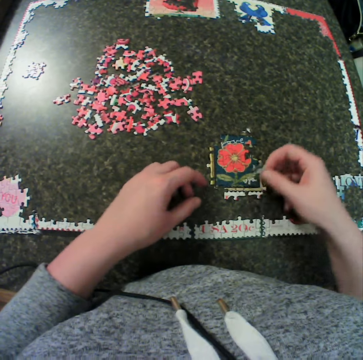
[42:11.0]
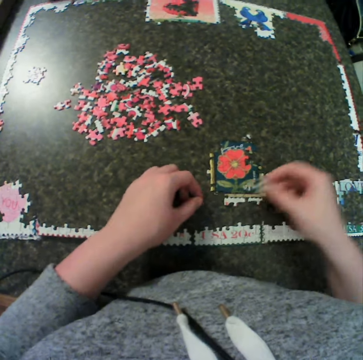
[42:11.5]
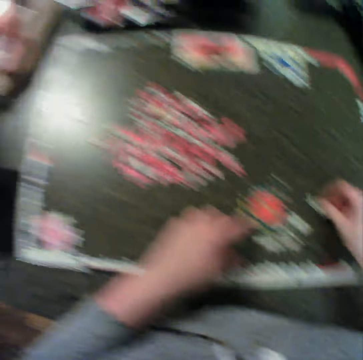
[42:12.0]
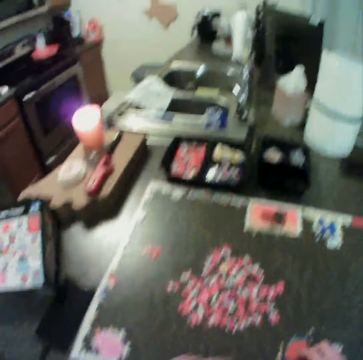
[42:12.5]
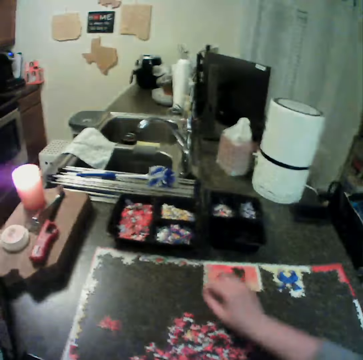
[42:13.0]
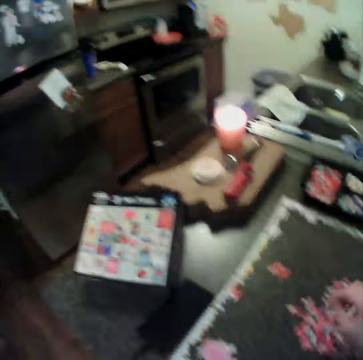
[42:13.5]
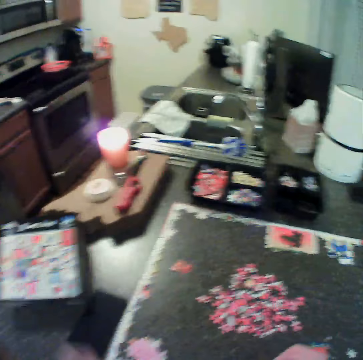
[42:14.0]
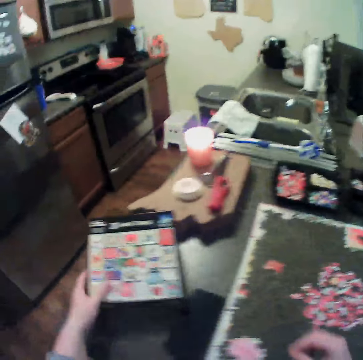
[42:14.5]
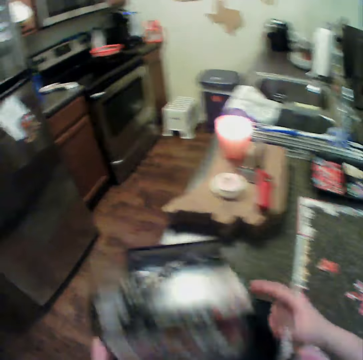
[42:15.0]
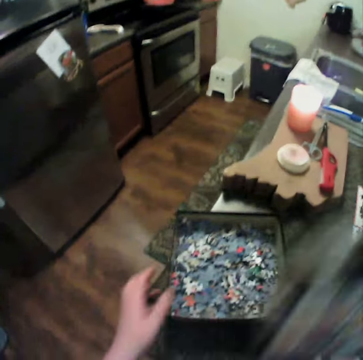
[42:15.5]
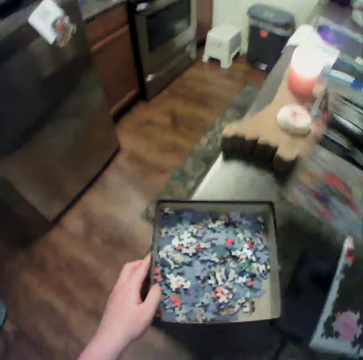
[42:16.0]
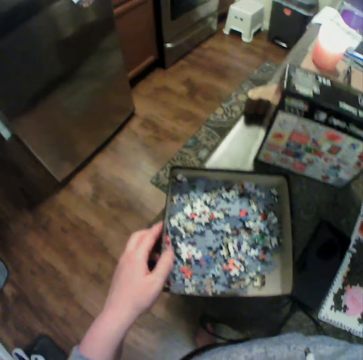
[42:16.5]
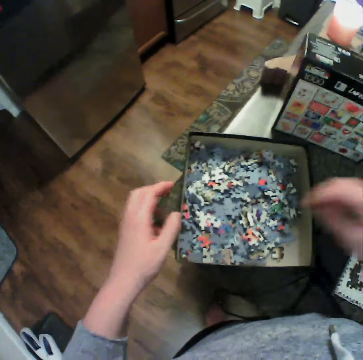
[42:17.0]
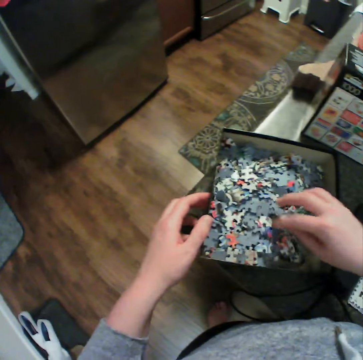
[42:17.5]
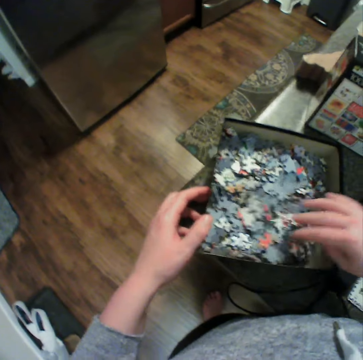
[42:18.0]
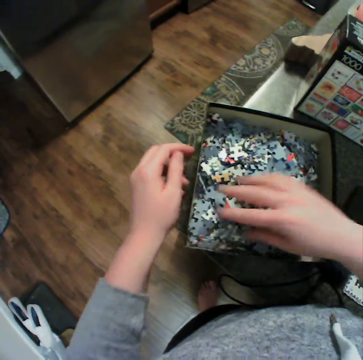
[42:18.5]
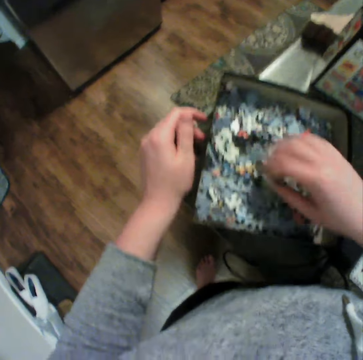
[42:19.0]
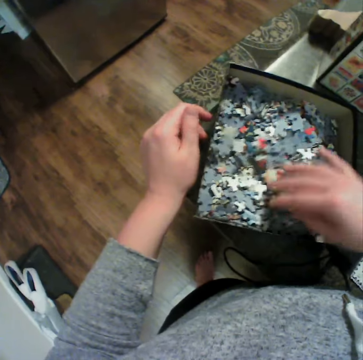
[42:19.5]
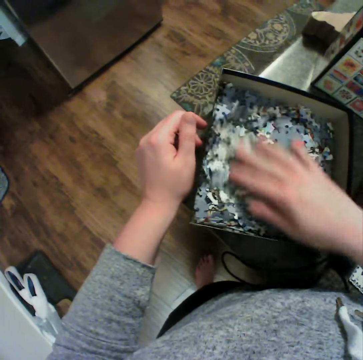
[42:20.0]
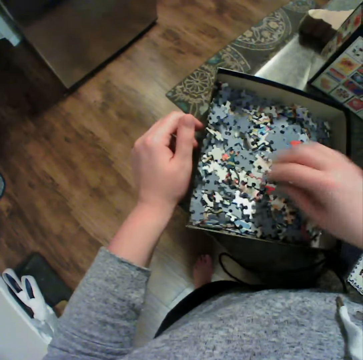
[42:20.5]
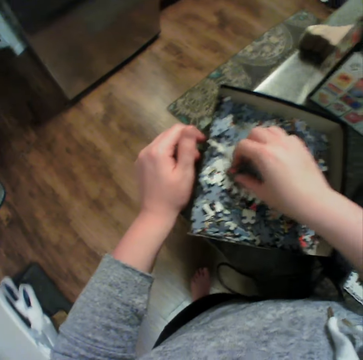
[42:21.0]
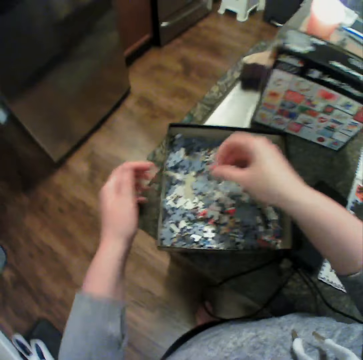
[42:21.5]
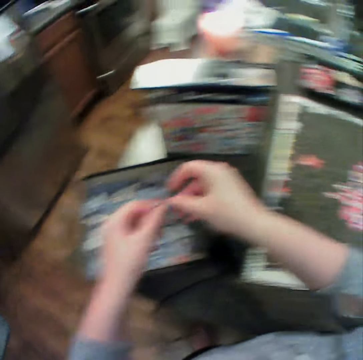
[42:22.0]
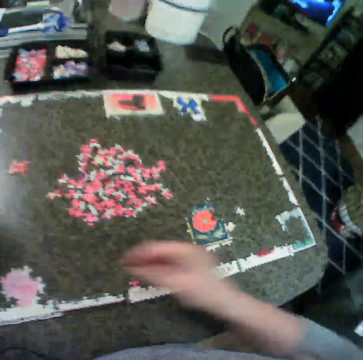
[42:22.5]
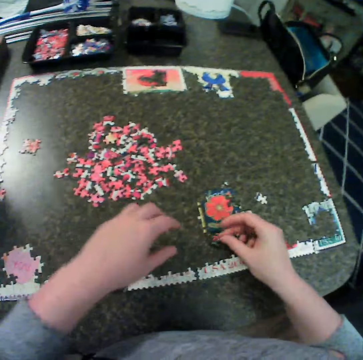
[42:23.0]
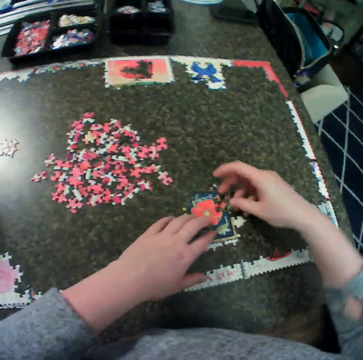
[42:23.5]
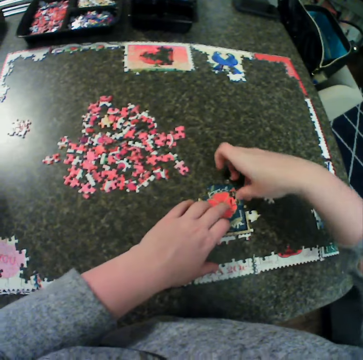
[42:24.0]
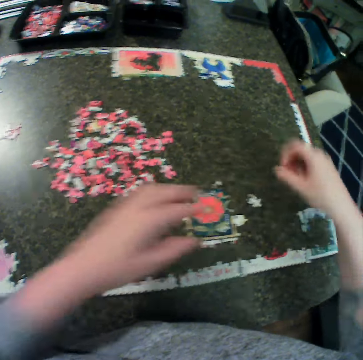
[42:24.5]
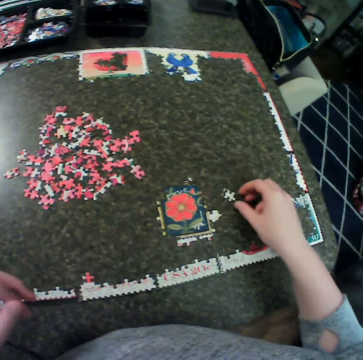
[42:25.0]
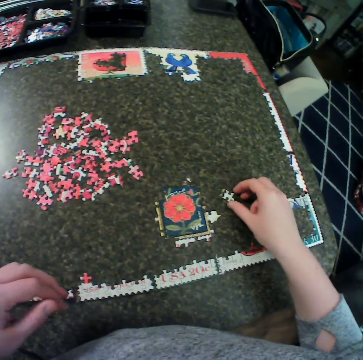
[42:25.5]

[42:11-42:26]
The camera wearer moves the puzzle piece. They hold the jigsaw puzzle. They move the right hand. They open the puzzle pieces box. They carry the chart cover. They hold the puzzle pieces box lid with the other hand. They move the puzzle pieces box. They put the puzzle pieces box lid down. They remove a hand from the box. They hold the puzzle pieces box. They spread the puzzle pieces. They shuffle a puzzle in the chart container. They remove a hand from the box. They pick a piece from the container. They hold the puzzle piece with the other hand. They move the right hand. They put the puzzle piece on the jigsaw. They move the puzzle piece around the jigsaw. They hold the jigsaw puzzle. They create the jigsaw puzzle. They fix the puzzle together. They move their hands away from the jigsaw.

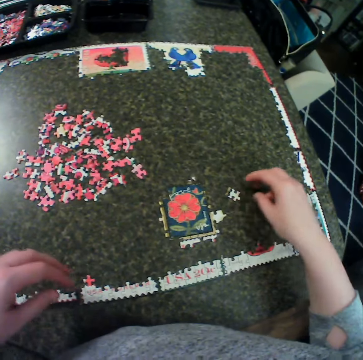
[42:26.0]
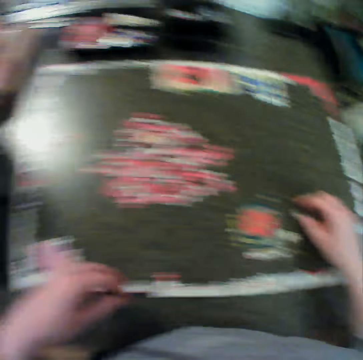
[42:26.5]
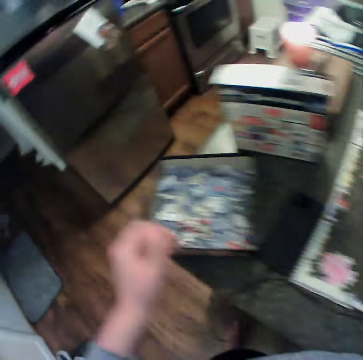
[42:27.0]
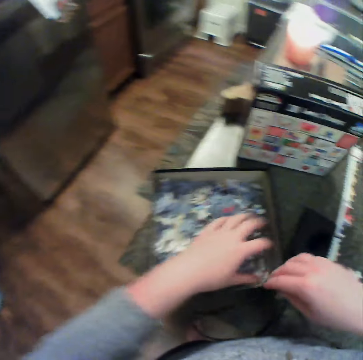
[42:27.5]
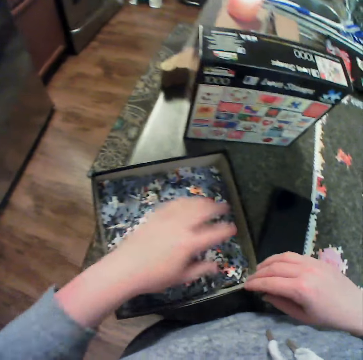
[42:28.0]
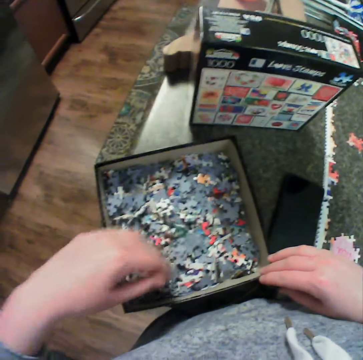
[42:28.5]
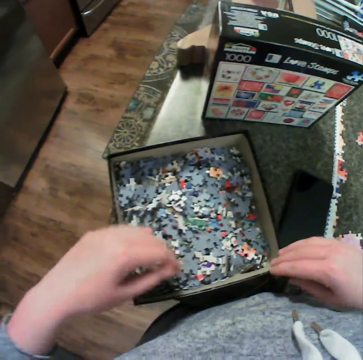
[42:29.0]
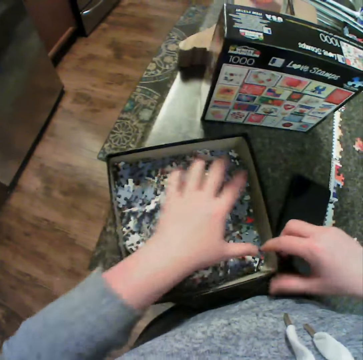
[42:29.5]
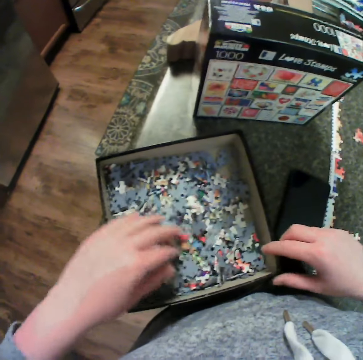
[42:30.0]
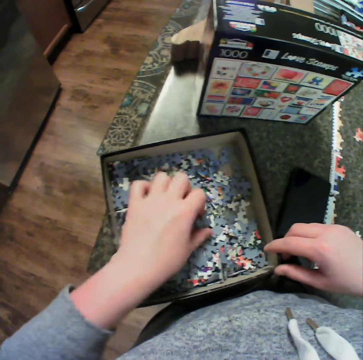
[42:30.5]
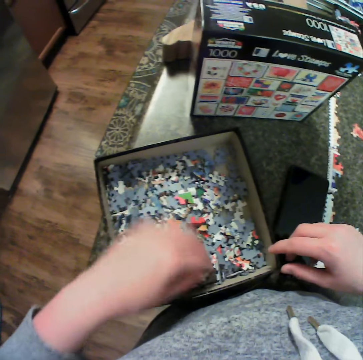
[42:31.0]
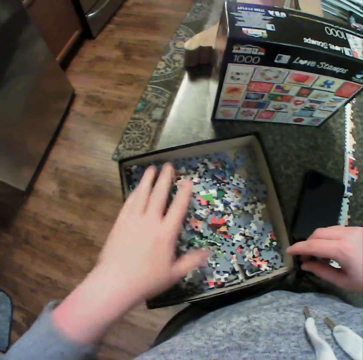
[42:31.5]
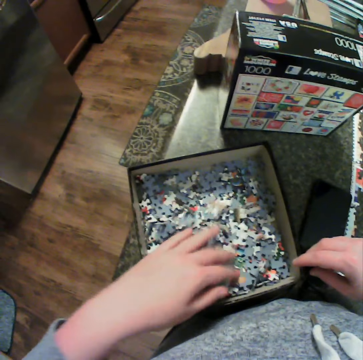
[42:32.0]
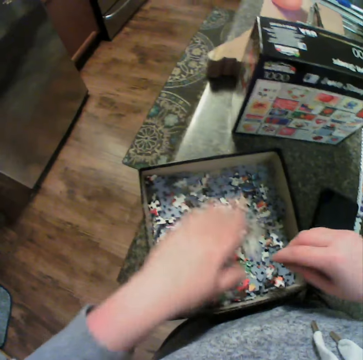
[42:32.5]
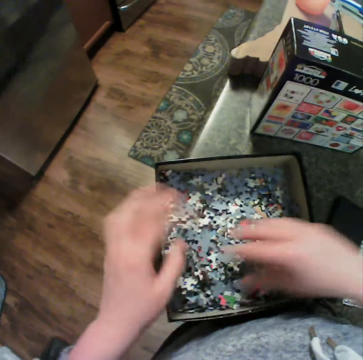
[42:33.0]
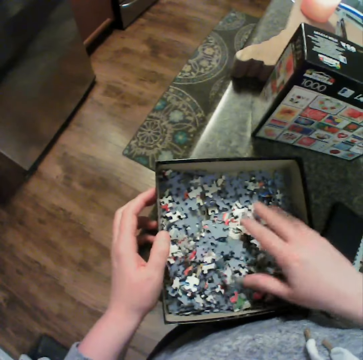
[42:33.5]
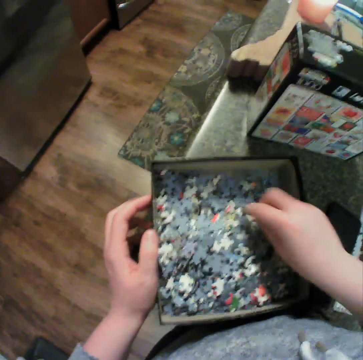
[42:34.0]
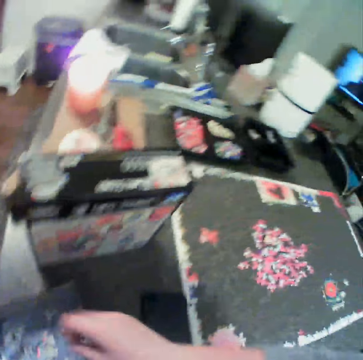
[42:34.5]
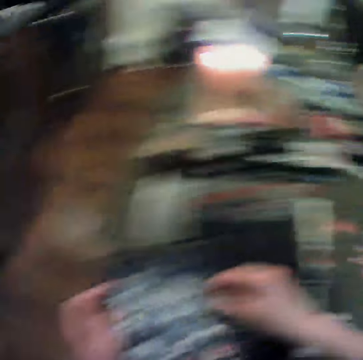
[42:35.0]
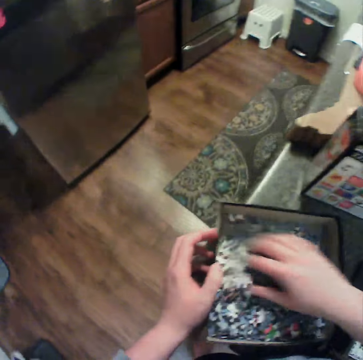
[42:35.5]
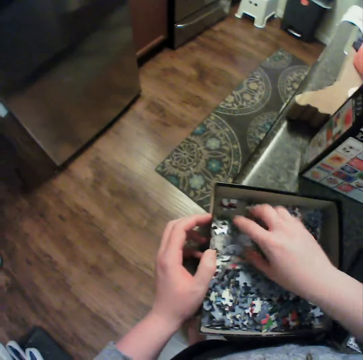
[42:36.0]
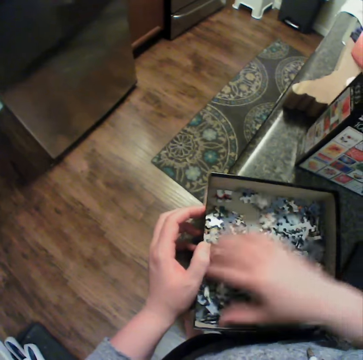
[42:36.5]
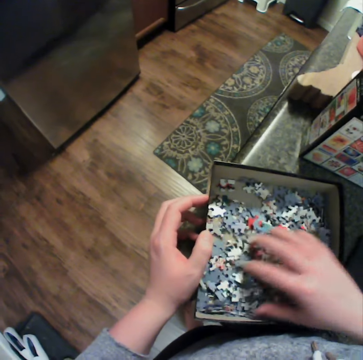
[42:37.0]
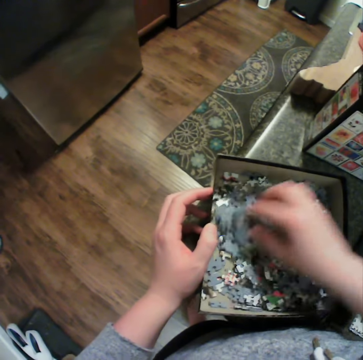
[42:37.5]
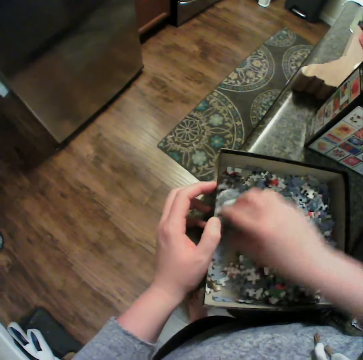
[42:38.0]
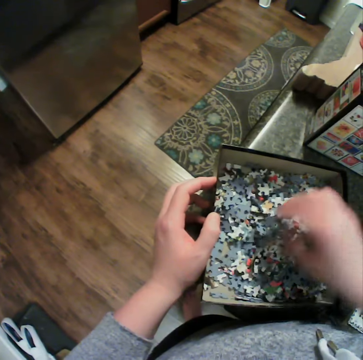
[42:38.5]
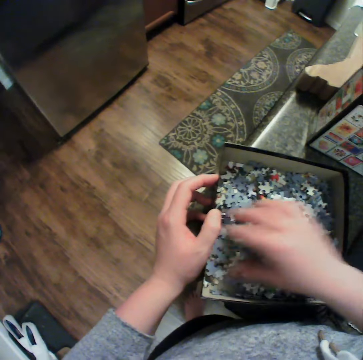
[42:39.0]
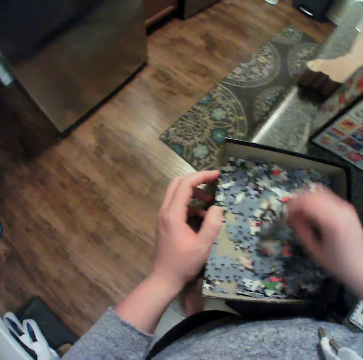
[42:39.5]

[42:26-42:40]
The camera wearer touches a puzzle piece. They touch the puzzle piece again. They move both hands. They hold the puzzle pieces box. They spread the puzzle pieces. They shuffle a puzzle in the chart container. They touch the puzzle pieces box. They touch a puzzle piece. They spread the puzzle pieces. They move the right hand. They hold the puzzle piece box. They spread the puzzle pieces. They move the right hand. They spread the puzzle pieces.

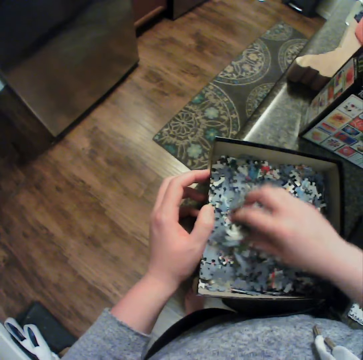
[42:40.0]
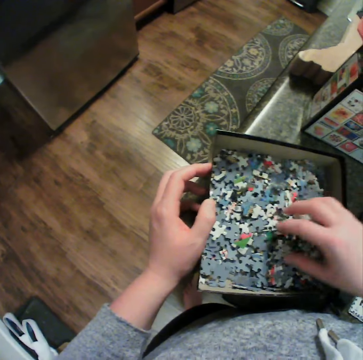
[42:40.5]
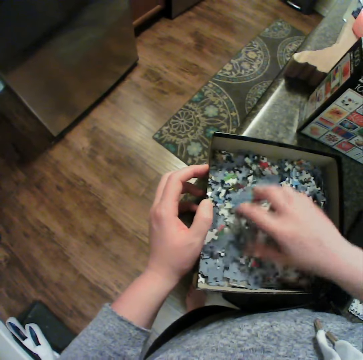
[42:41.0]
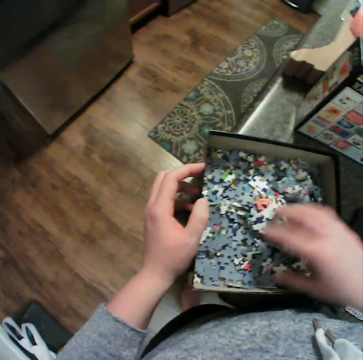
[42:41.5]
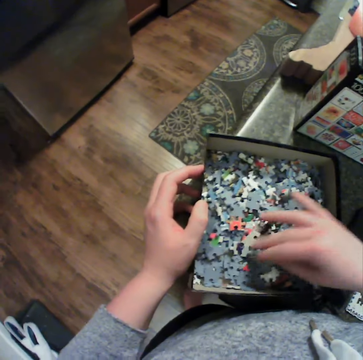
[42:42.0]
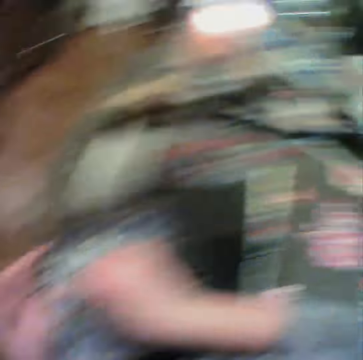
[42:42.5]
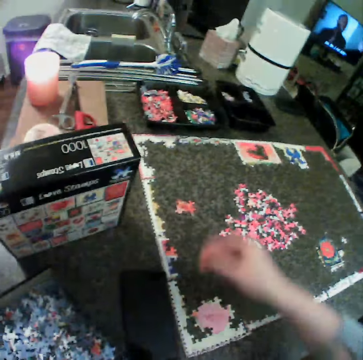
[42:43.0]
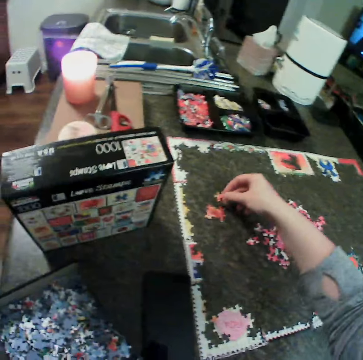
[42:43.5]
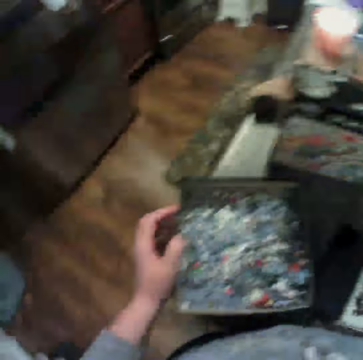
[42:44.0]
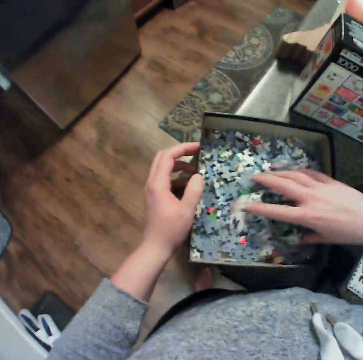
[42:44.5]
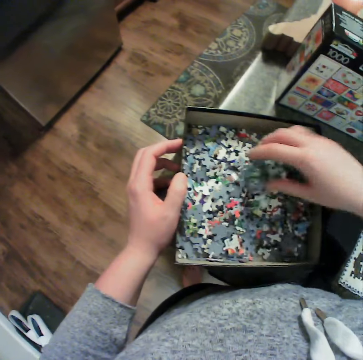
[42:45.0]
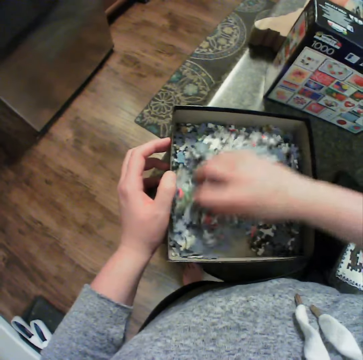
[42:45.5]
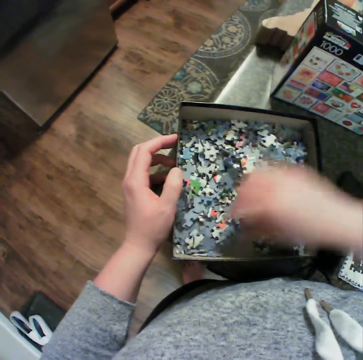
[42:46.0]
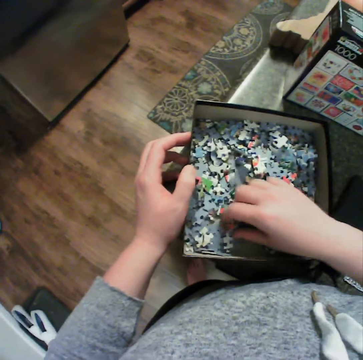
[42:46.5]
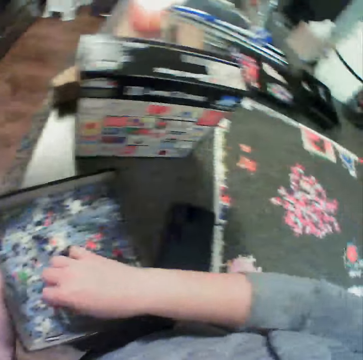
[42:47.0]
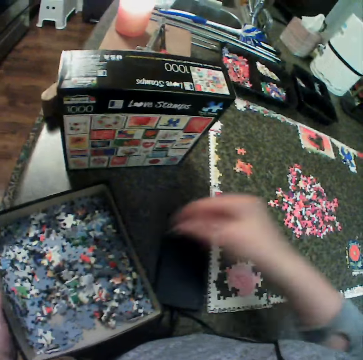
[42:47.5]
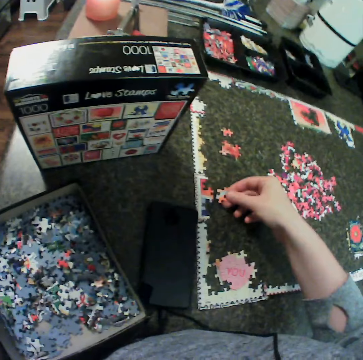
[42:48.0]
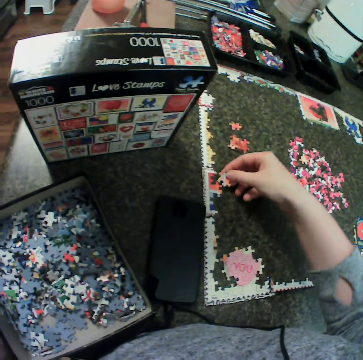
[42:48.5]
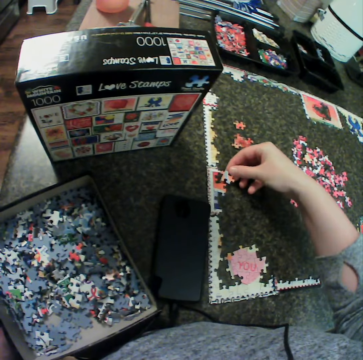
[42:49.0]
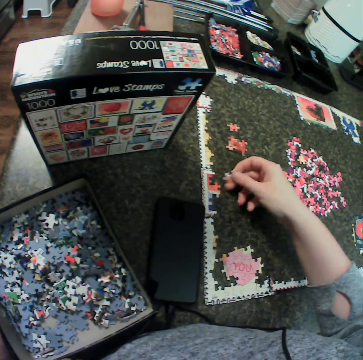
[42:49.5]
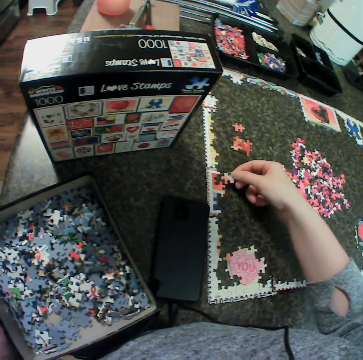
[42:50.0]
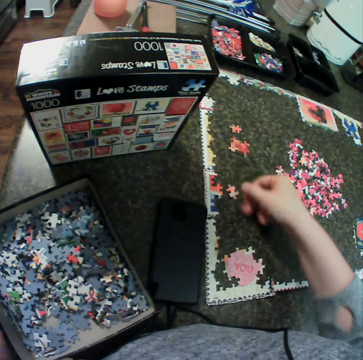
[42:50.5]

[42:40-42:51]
The camera wearer picks a piece from the container. They keep the puzzle on the table. They drop a puzzle piece. They hold the puzzle pieces box. They spread the puzzle pieces. They shuffle a puzzle in the chart container. They pick a puzzle piece. They fit the puzzle piece. They keep the puzzle on the table. They move the puzzle piece around.
